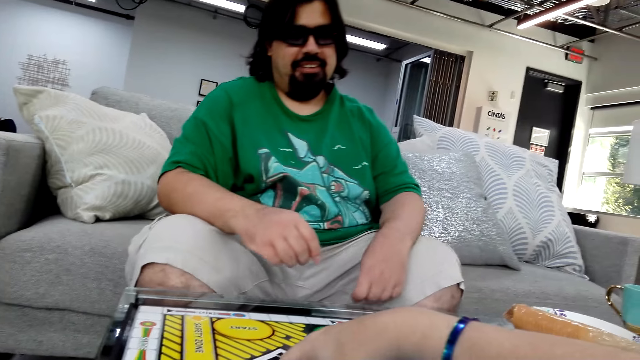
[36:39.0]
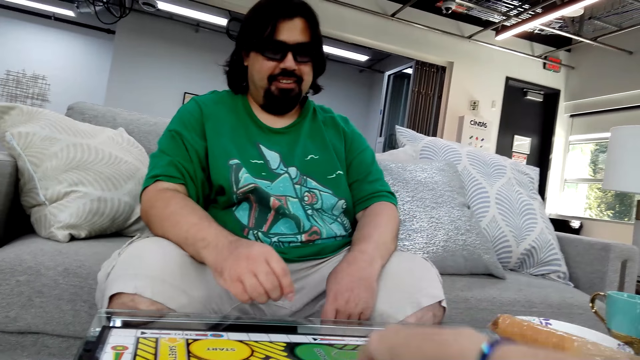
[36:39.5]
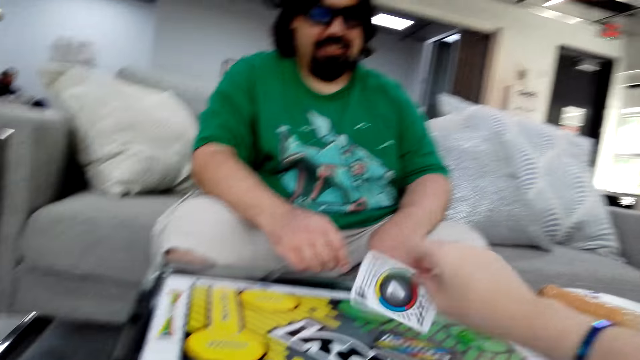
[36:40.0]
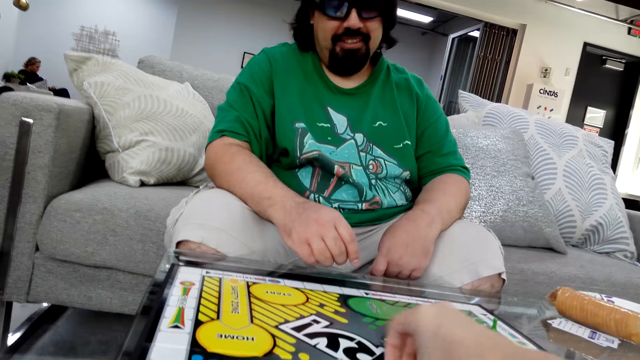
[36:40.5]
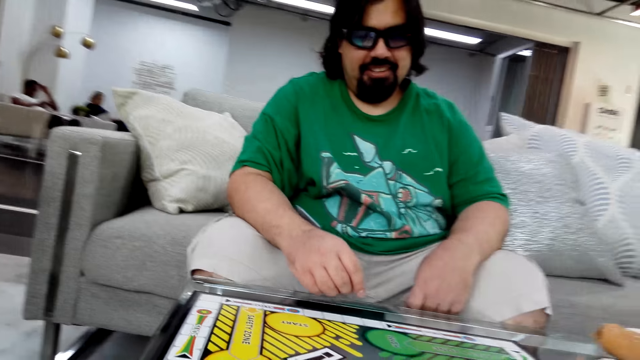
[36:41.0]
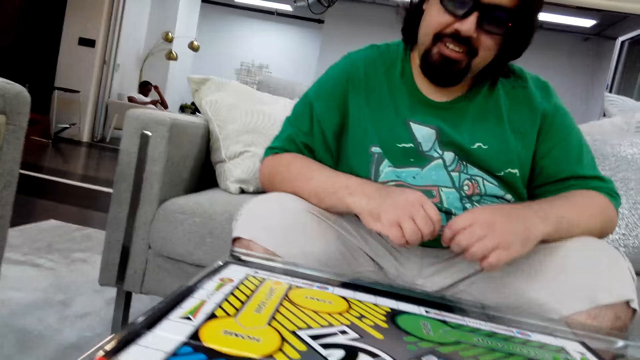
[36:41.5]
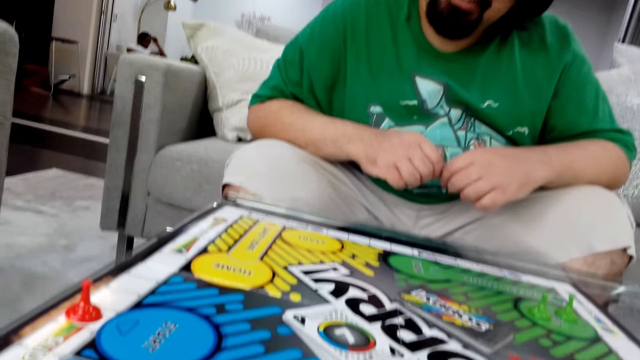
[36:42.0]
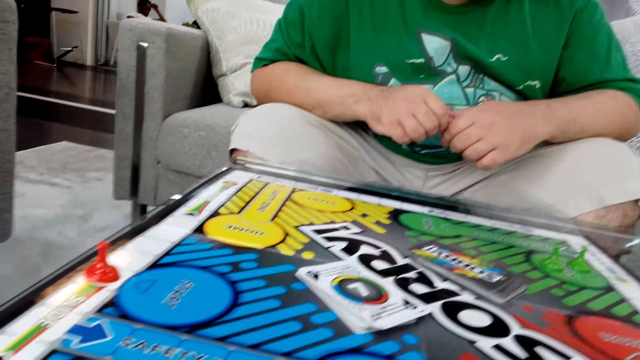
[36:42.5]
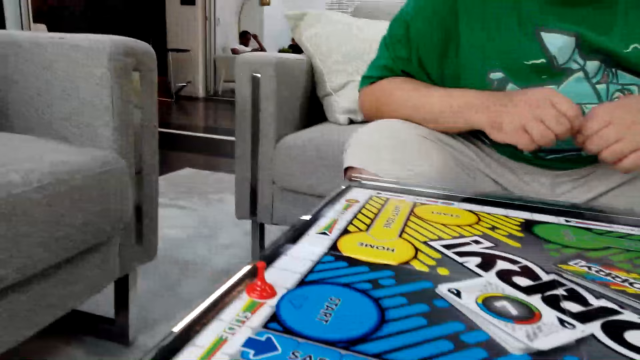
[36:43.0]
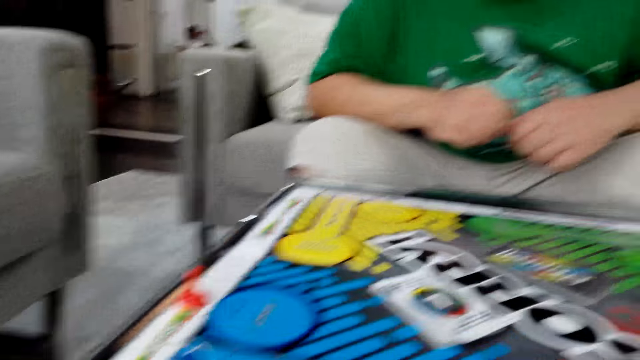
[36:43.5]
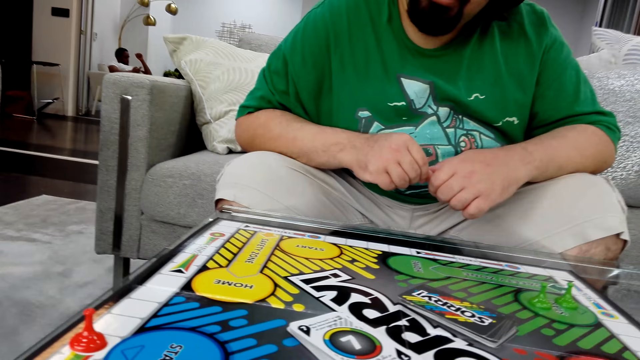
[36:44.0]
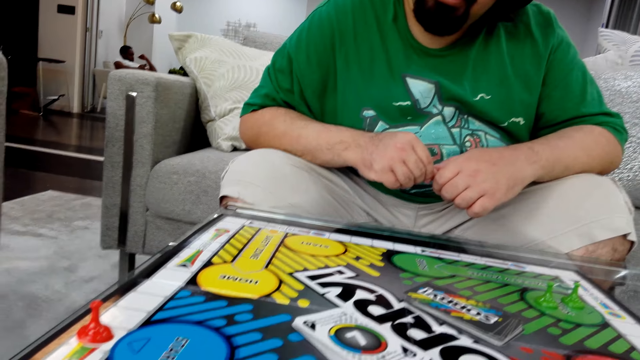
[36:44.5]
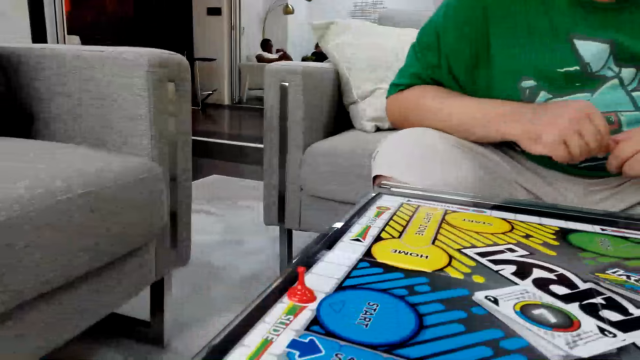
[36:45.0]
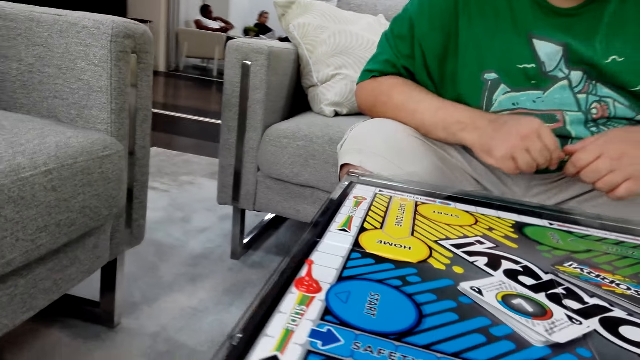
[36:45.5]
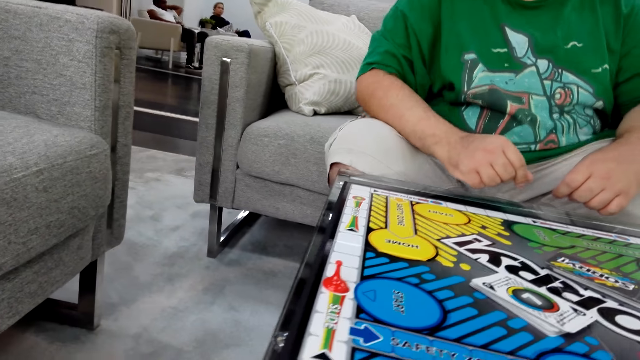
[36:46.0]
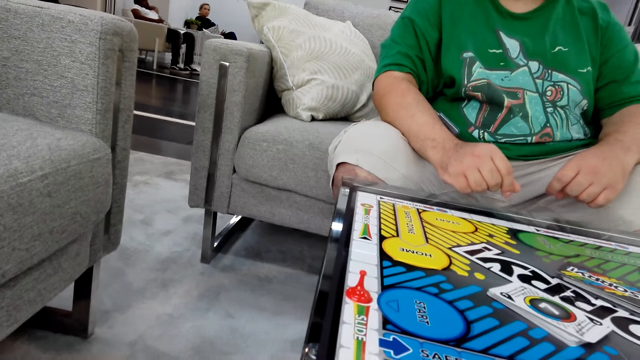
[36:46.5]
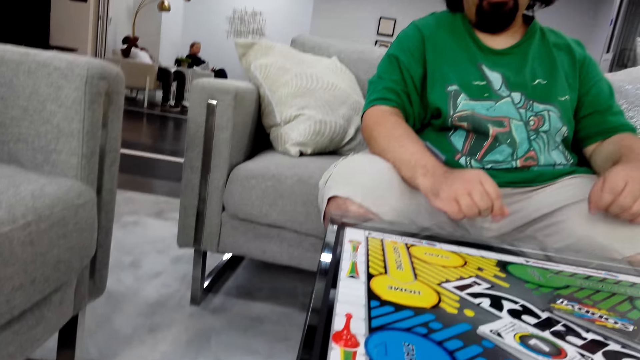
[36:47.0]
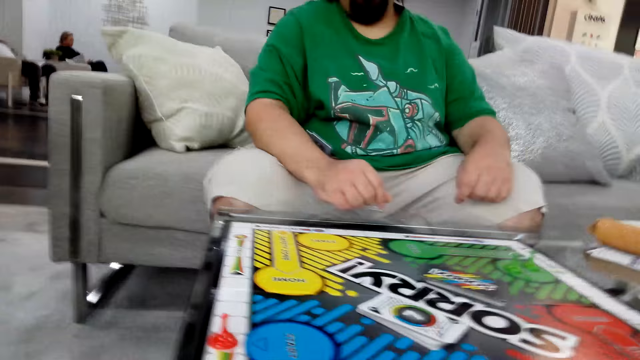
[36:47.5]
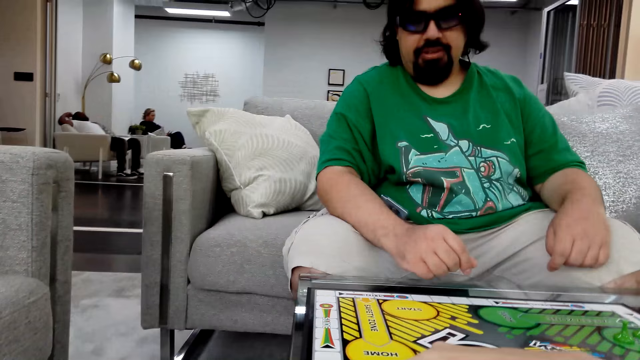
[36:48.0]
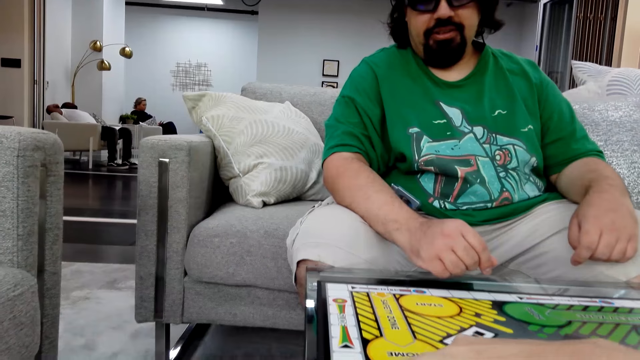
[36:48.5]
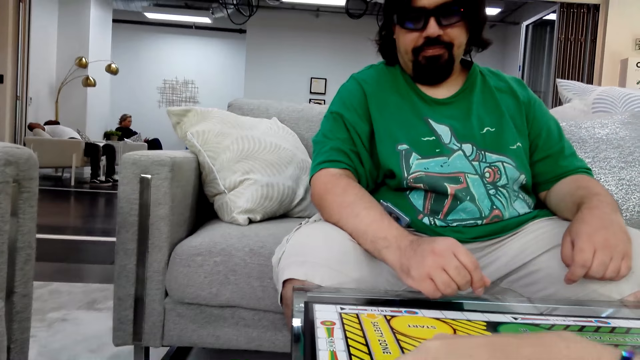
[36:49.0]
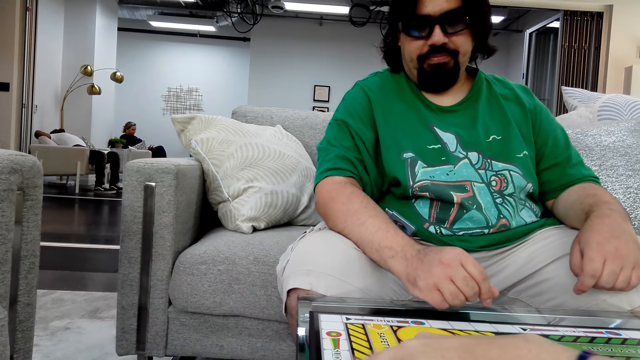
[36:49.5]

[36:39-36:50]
The camera wearer picks a poker card with her right hand. She reads the instructions on the card. She talks. She moves the dice on the board.

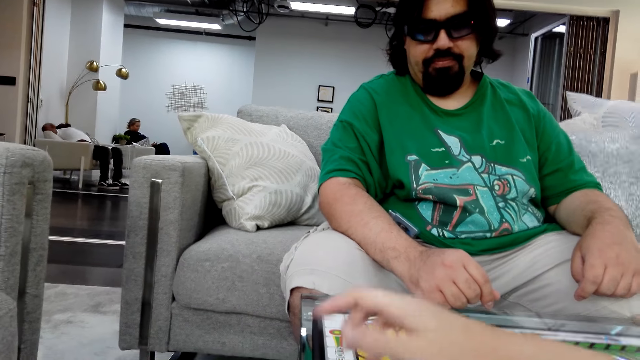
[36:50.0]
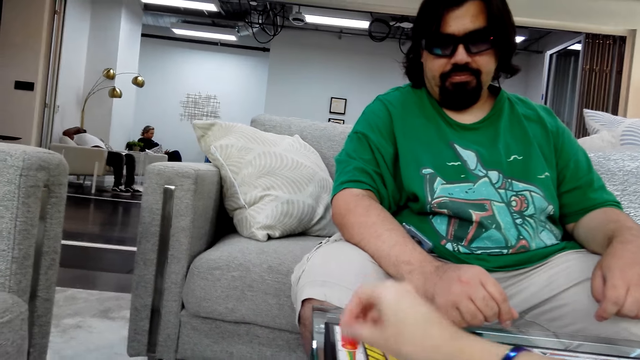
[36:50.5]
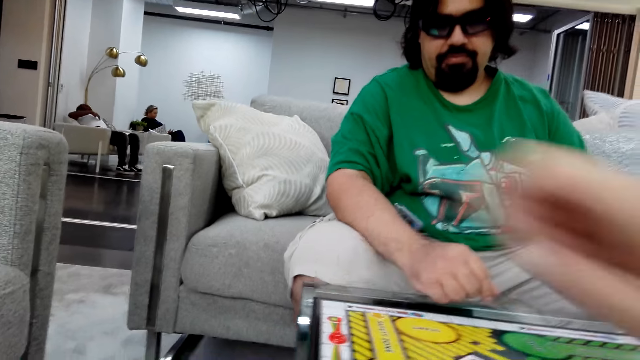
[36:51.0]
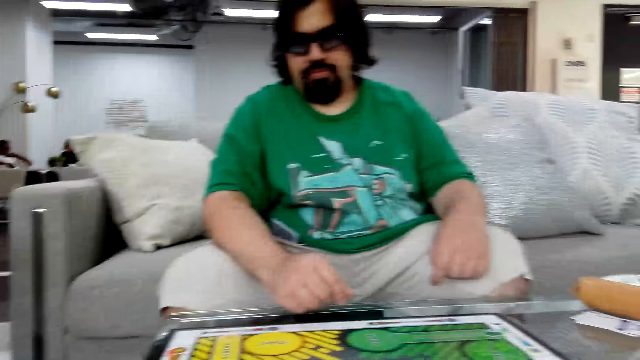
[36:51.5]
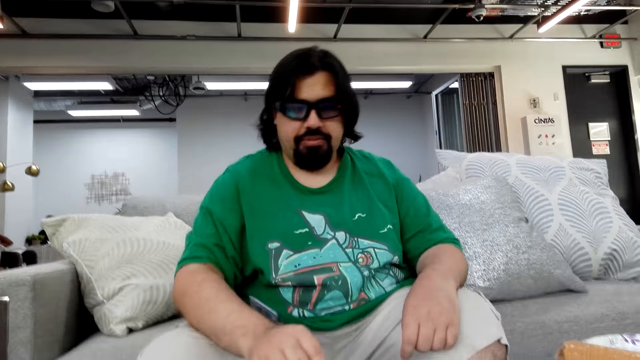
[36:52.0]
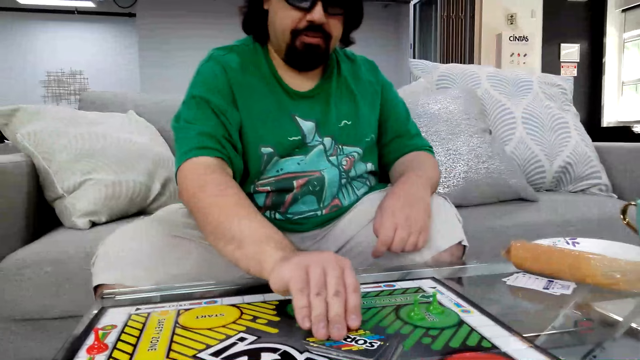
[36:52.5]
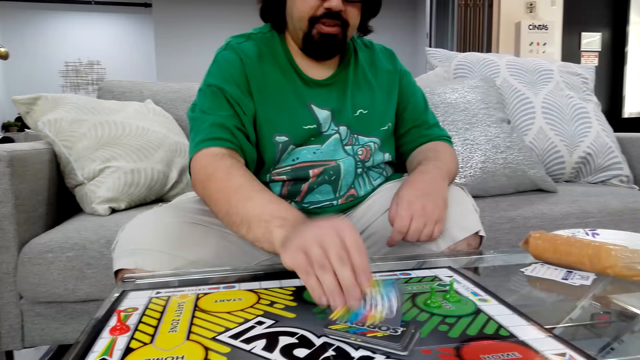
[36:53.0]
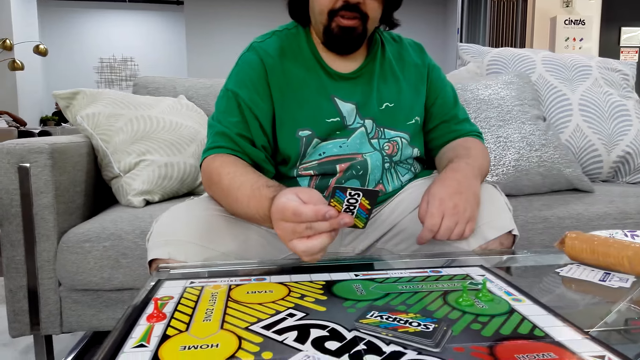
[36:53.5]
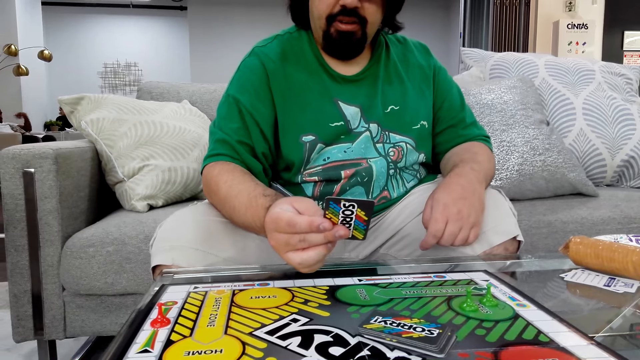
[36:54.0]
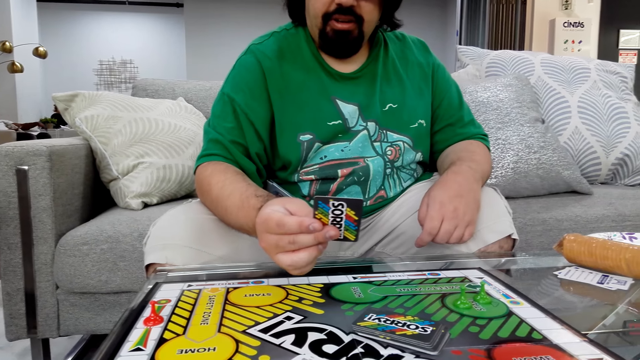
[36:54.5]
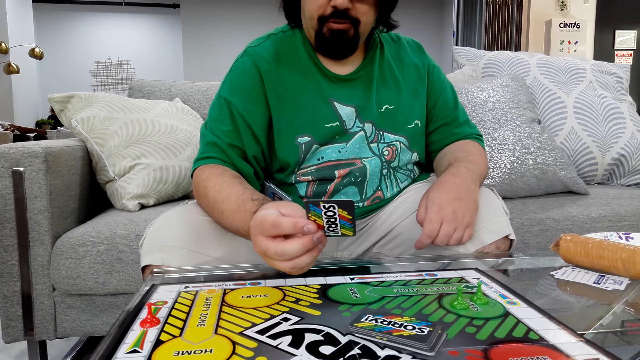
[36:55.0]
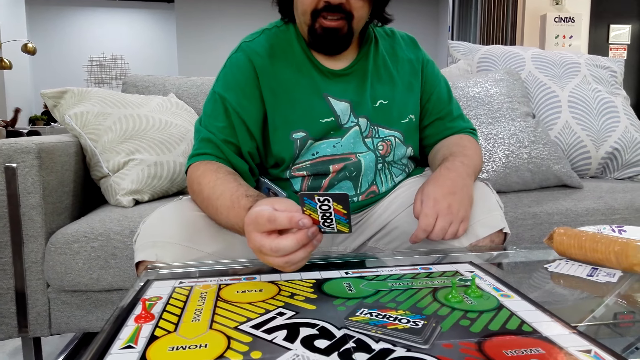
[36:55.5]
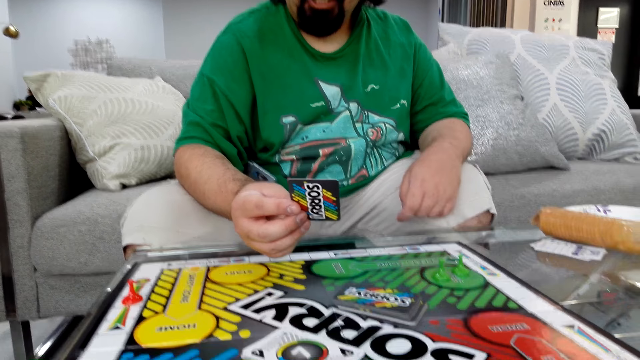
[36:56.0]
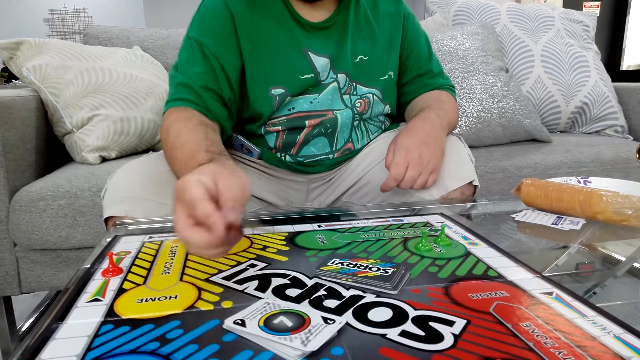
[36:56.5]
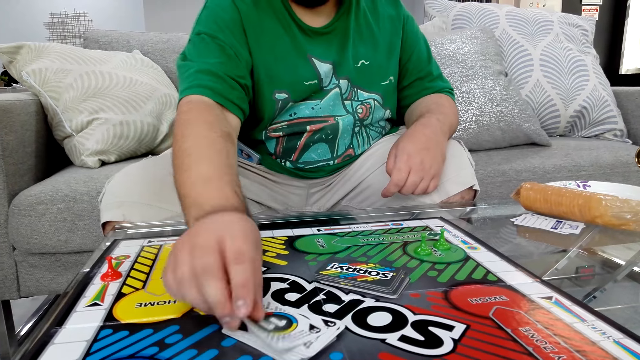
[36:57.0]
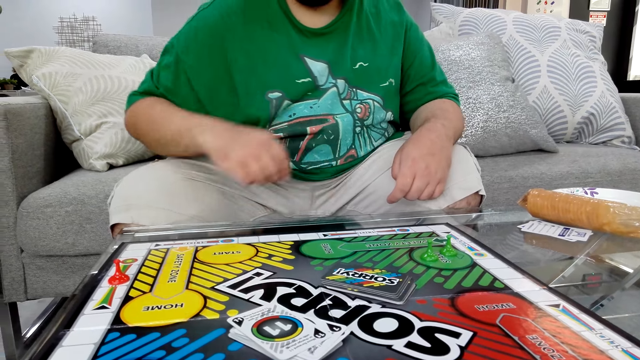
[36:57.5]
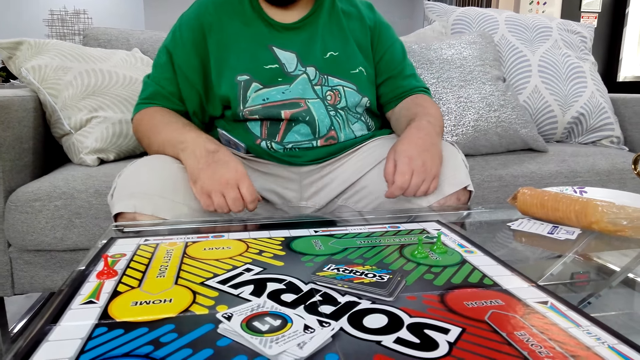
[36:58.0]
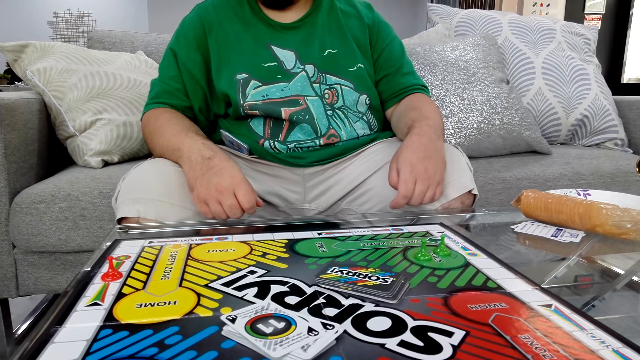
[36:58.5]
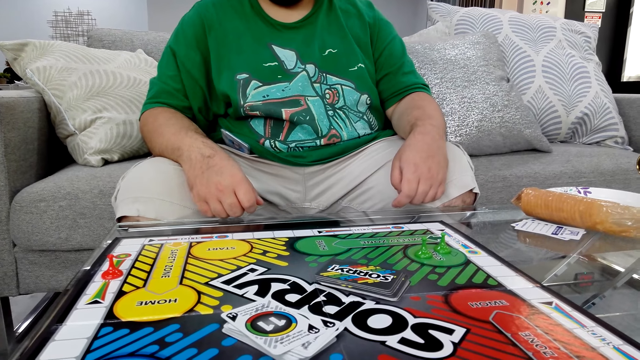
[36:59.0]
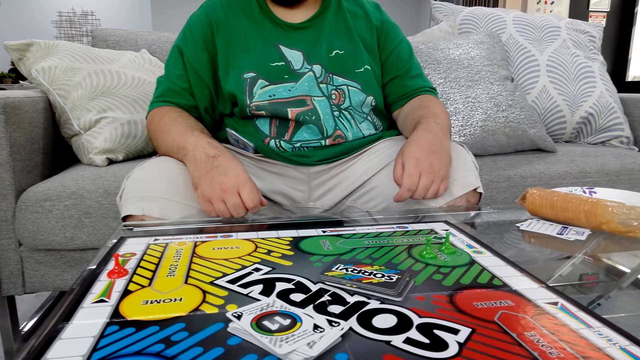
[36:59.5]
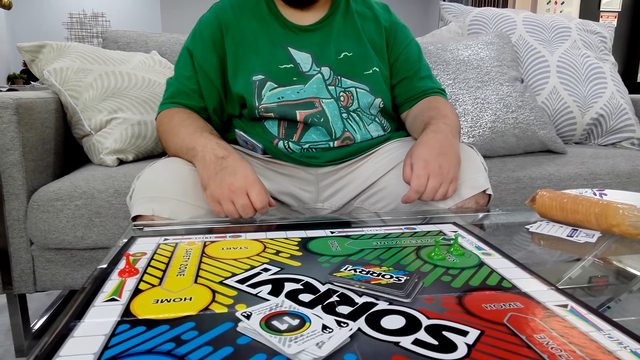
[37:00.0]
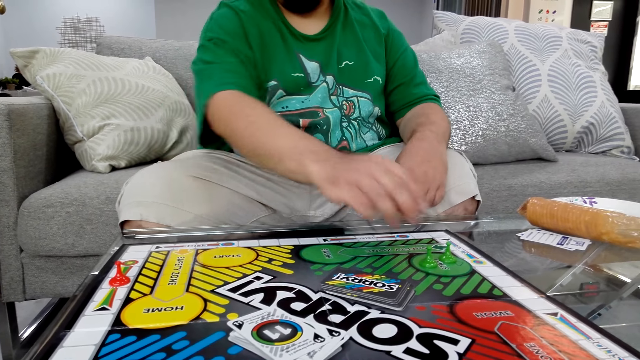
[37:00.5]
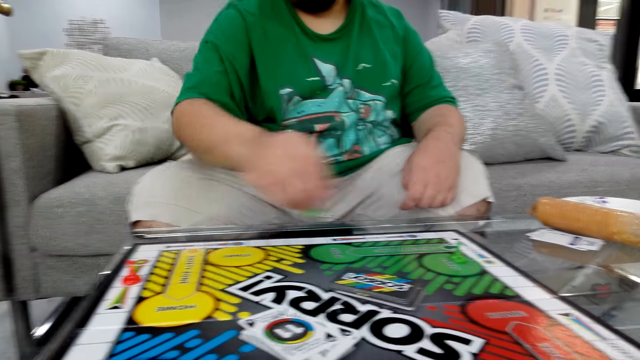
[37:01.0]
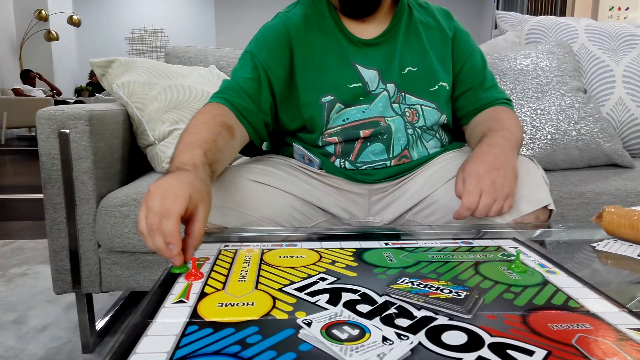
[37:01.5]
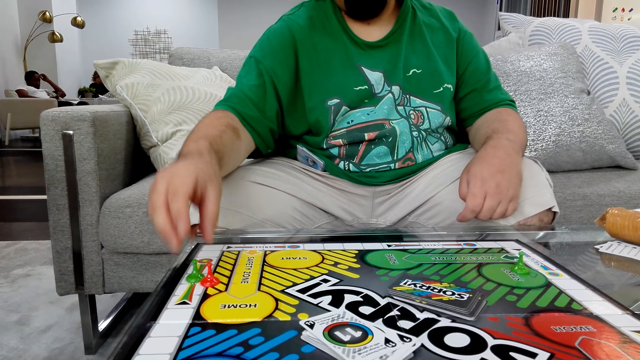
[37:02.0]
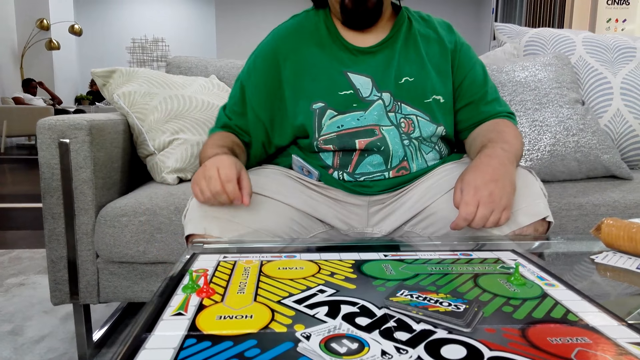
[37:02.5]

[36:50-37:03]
The camera wearer puts the poker card on the table. A man talks. The man picks a poker card with his right hand. The man reads the instructions on the card. The man puts down the poker card on the board. The man talks. The man picks a board game piece with his right hand. The man puts the board game piece on the table.
